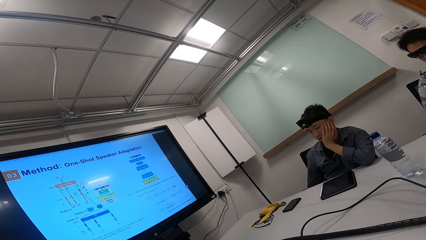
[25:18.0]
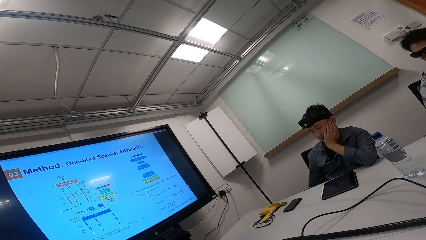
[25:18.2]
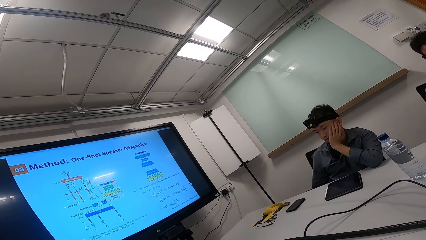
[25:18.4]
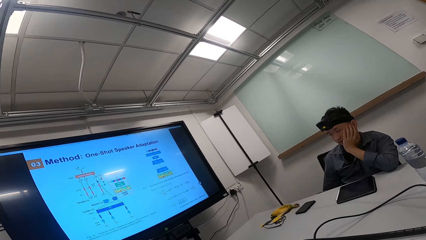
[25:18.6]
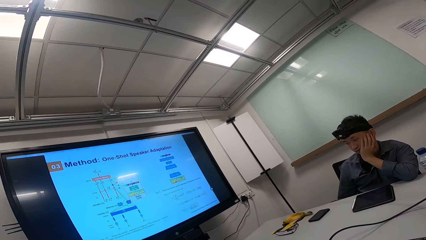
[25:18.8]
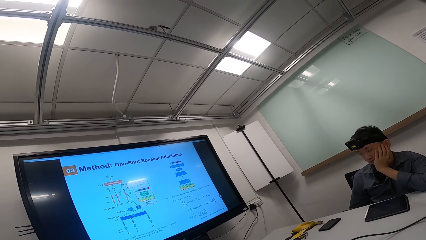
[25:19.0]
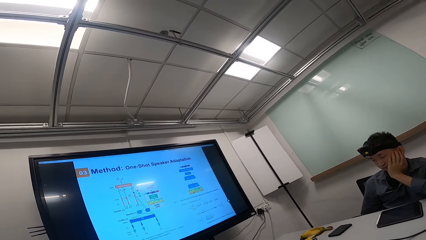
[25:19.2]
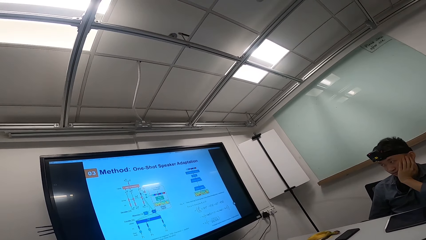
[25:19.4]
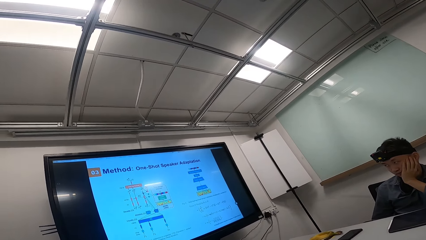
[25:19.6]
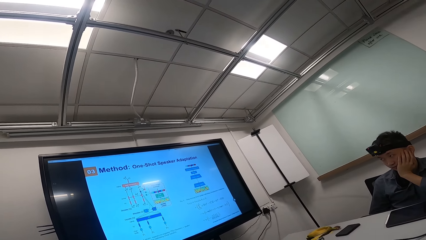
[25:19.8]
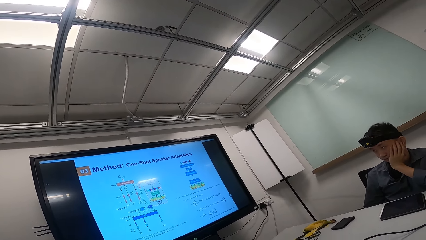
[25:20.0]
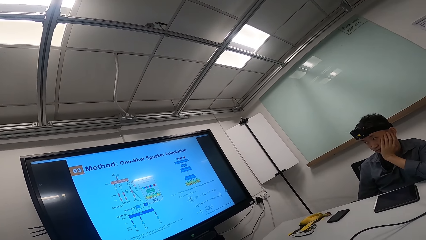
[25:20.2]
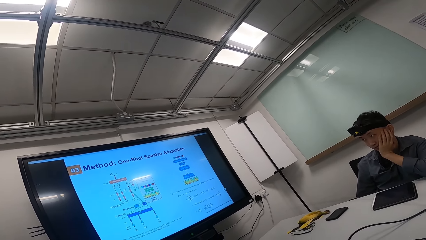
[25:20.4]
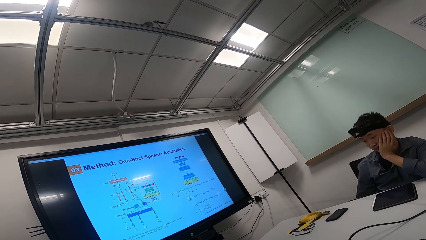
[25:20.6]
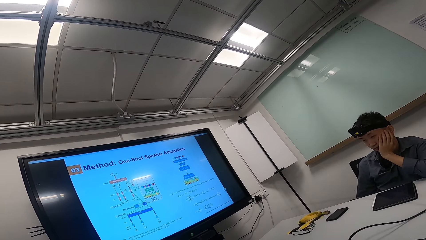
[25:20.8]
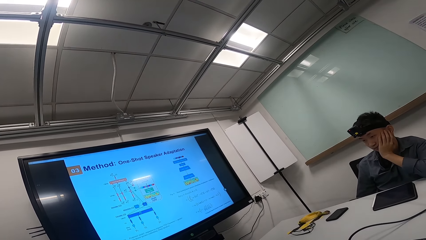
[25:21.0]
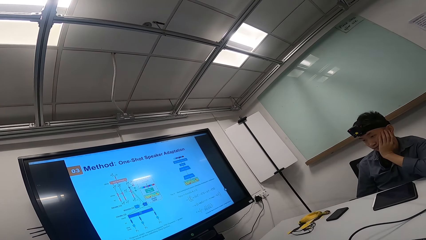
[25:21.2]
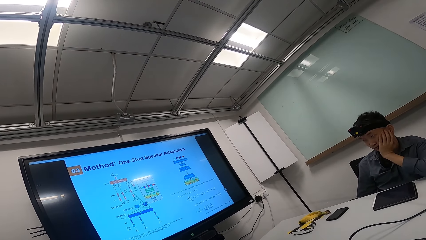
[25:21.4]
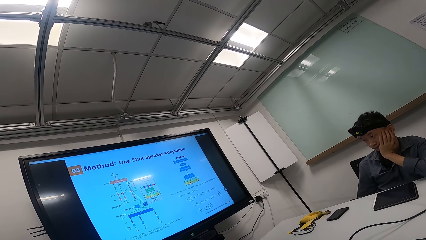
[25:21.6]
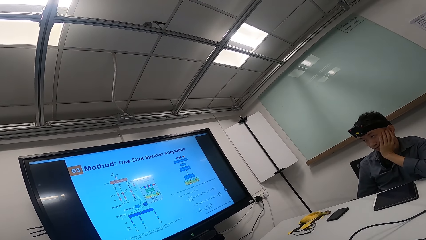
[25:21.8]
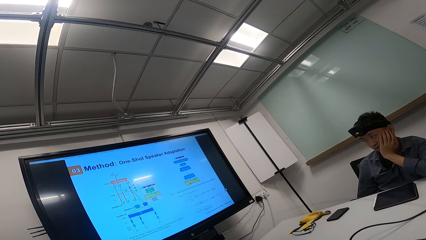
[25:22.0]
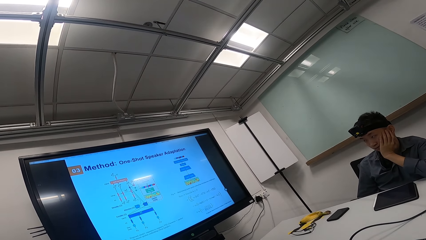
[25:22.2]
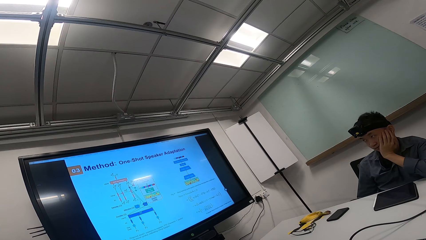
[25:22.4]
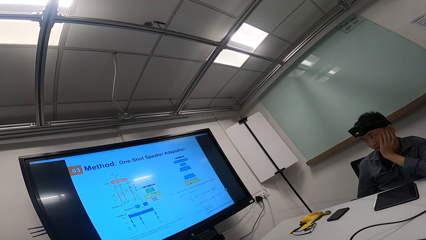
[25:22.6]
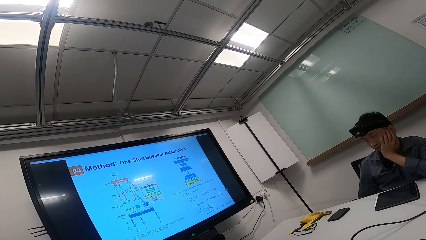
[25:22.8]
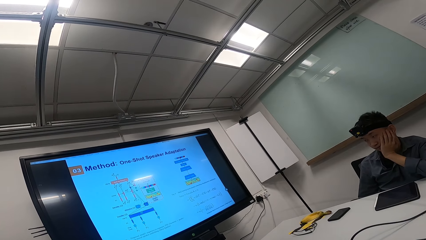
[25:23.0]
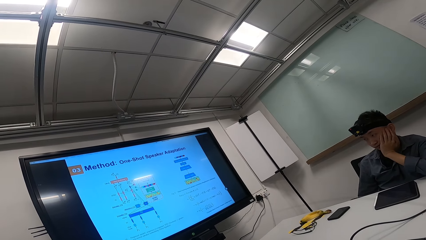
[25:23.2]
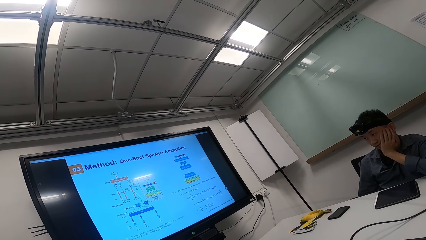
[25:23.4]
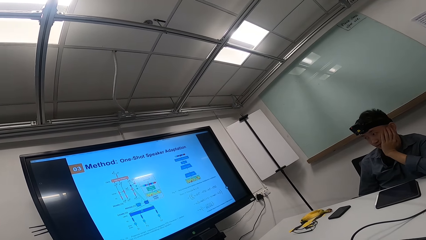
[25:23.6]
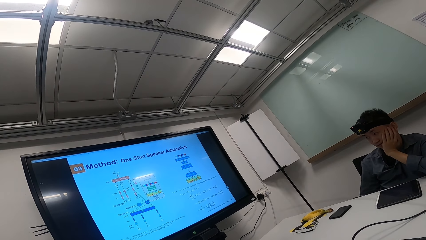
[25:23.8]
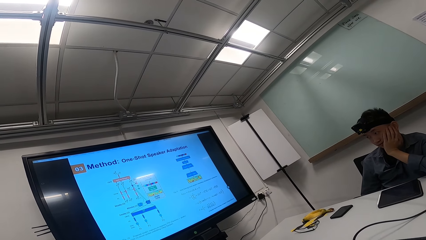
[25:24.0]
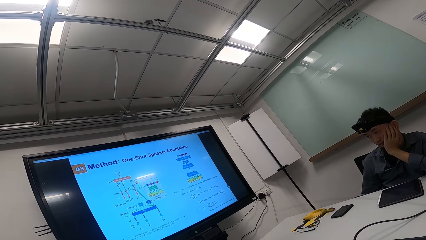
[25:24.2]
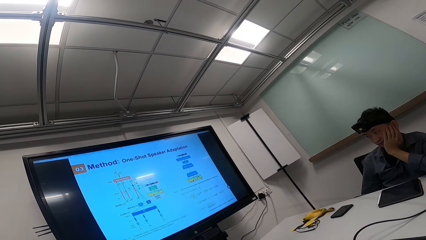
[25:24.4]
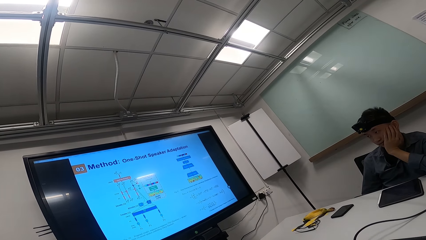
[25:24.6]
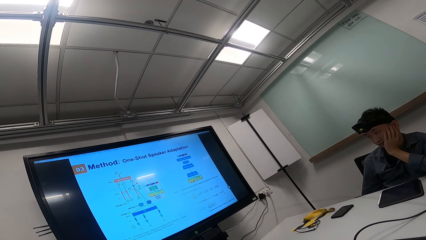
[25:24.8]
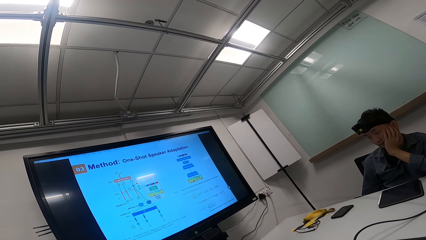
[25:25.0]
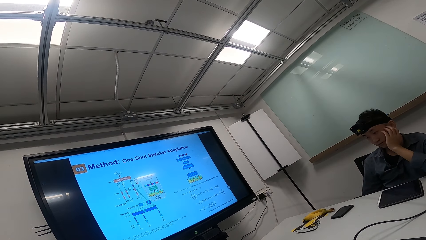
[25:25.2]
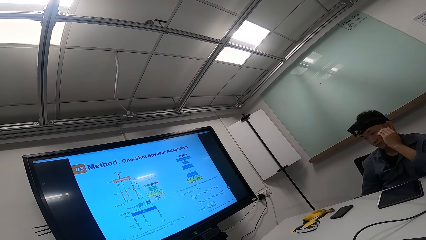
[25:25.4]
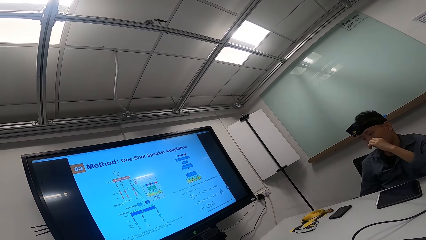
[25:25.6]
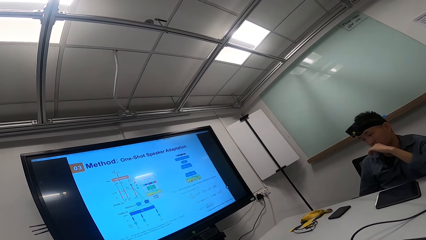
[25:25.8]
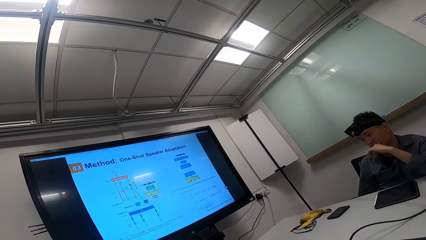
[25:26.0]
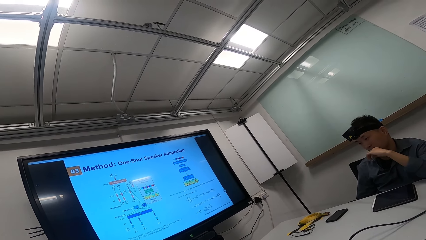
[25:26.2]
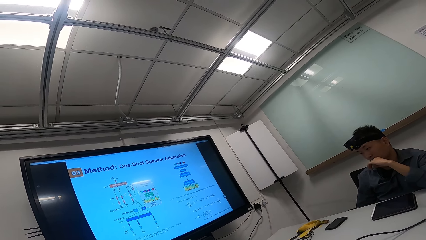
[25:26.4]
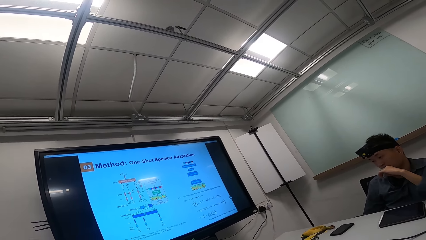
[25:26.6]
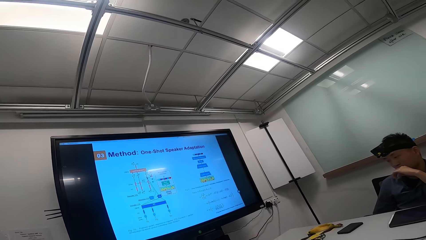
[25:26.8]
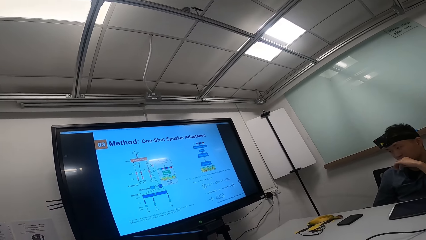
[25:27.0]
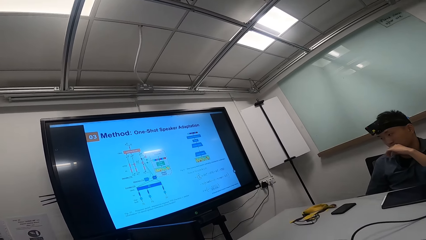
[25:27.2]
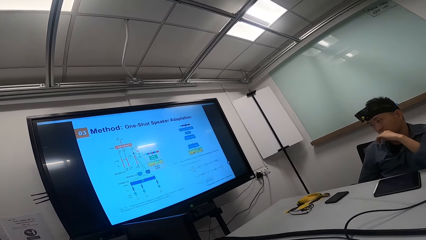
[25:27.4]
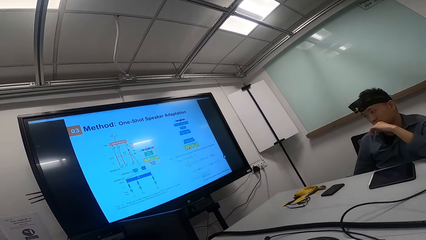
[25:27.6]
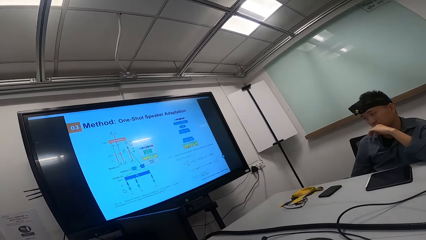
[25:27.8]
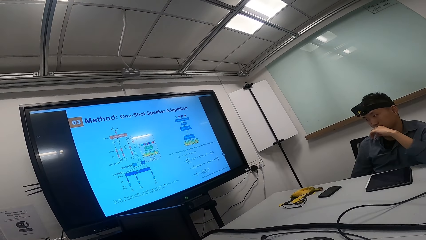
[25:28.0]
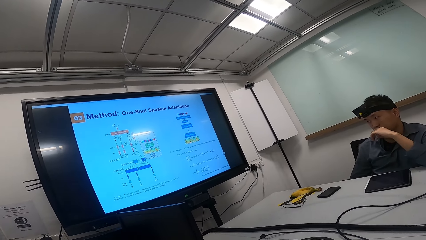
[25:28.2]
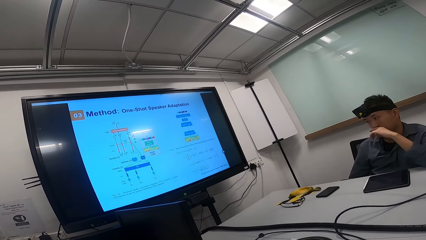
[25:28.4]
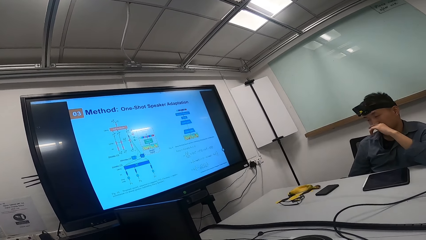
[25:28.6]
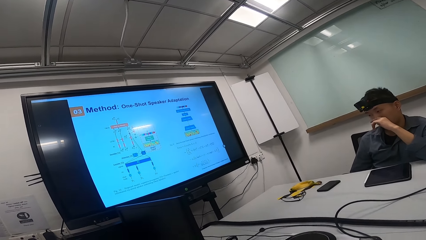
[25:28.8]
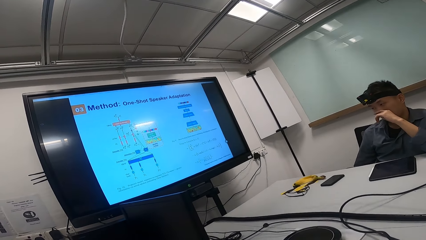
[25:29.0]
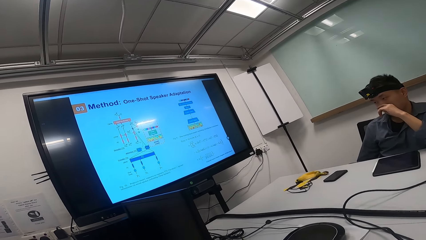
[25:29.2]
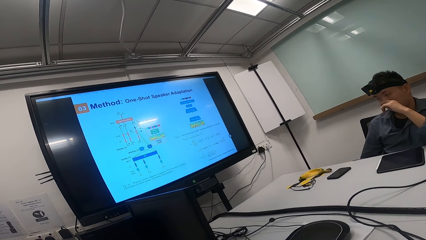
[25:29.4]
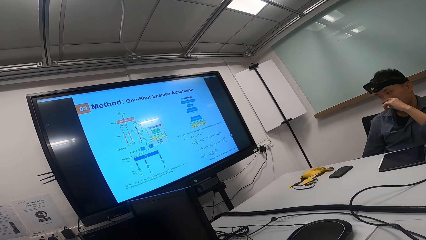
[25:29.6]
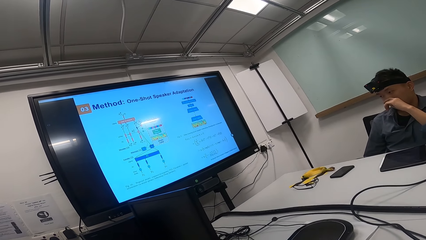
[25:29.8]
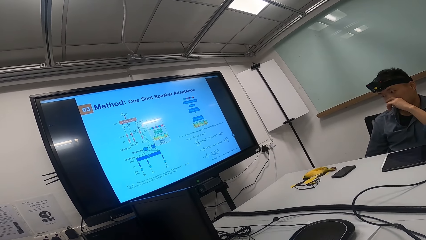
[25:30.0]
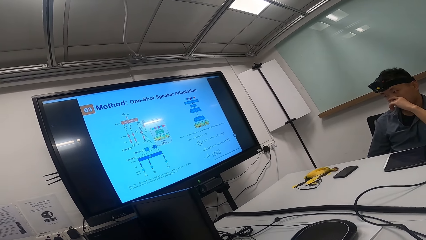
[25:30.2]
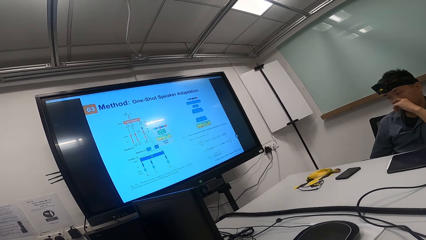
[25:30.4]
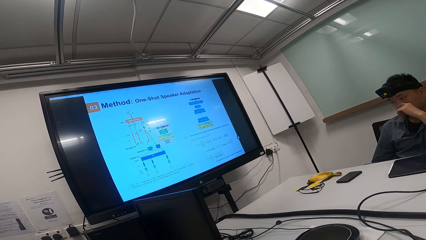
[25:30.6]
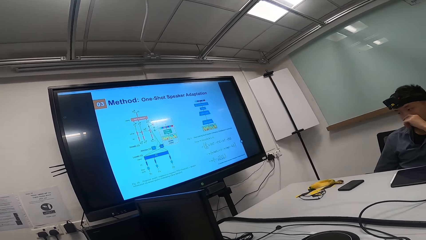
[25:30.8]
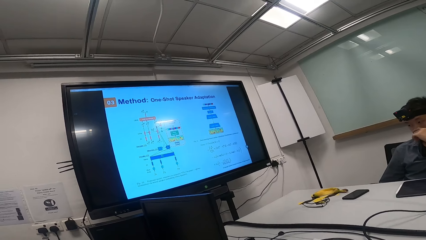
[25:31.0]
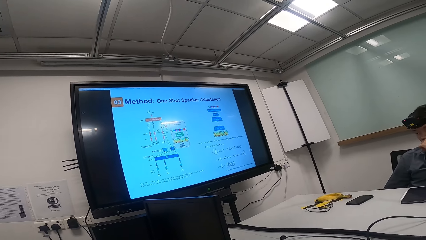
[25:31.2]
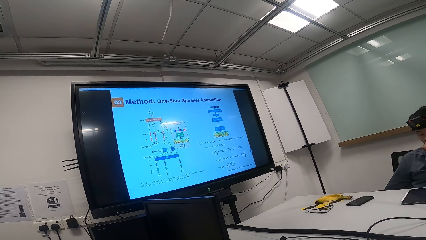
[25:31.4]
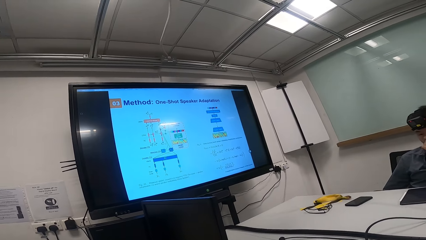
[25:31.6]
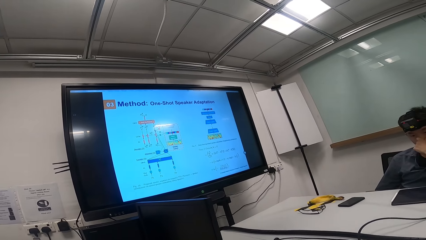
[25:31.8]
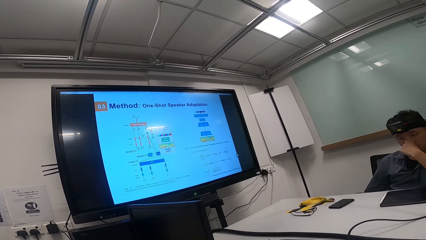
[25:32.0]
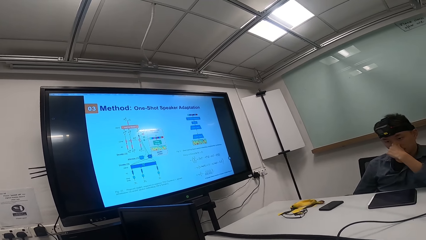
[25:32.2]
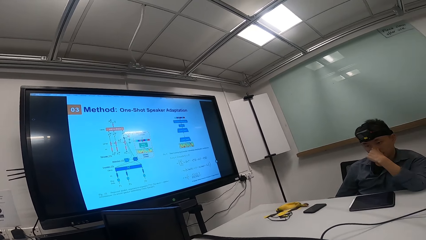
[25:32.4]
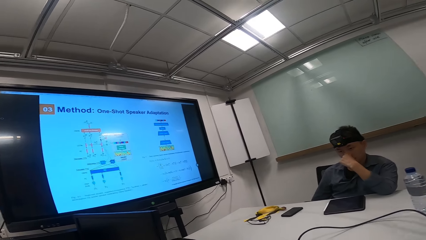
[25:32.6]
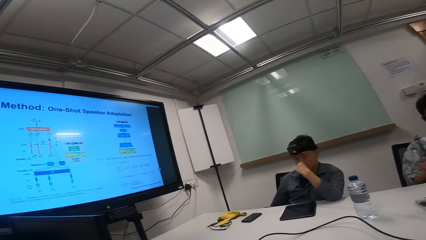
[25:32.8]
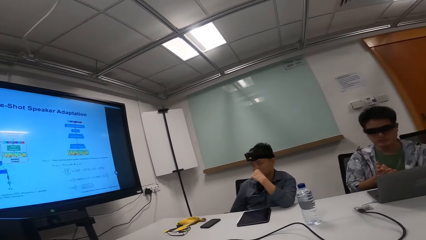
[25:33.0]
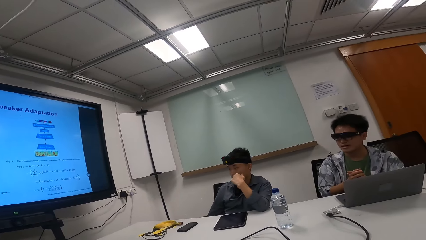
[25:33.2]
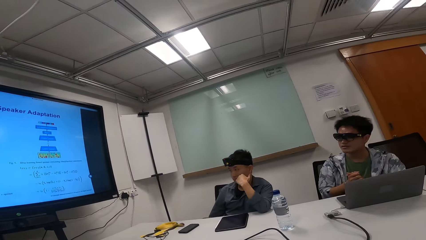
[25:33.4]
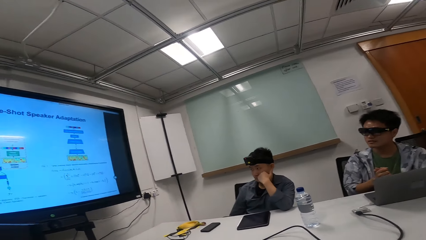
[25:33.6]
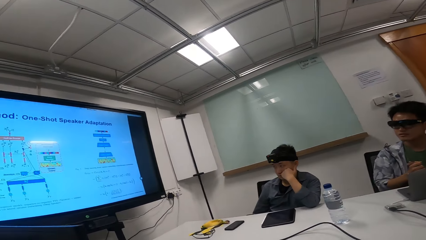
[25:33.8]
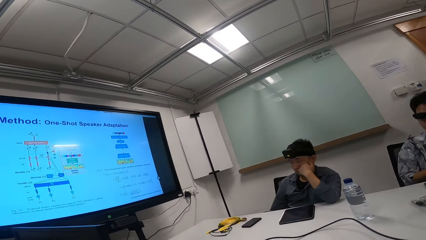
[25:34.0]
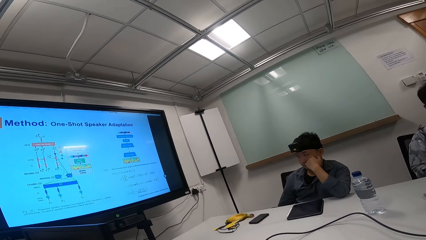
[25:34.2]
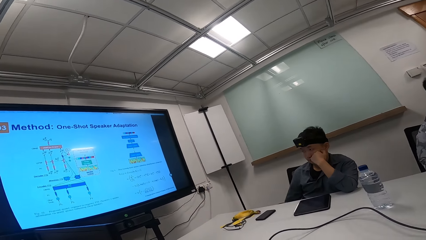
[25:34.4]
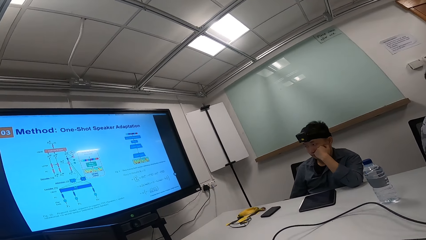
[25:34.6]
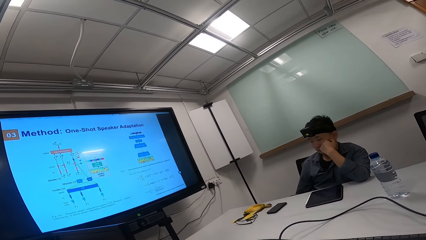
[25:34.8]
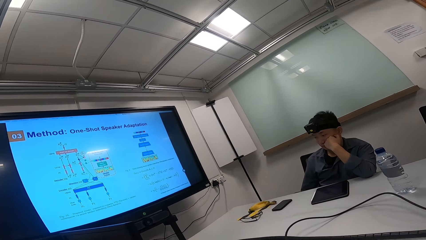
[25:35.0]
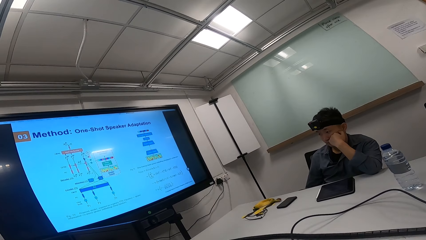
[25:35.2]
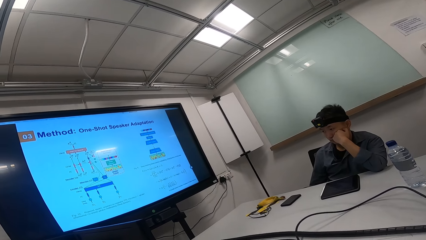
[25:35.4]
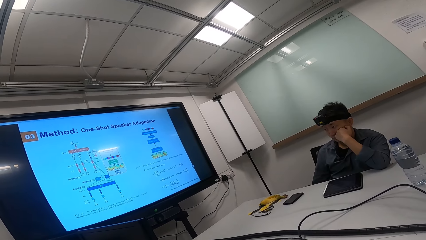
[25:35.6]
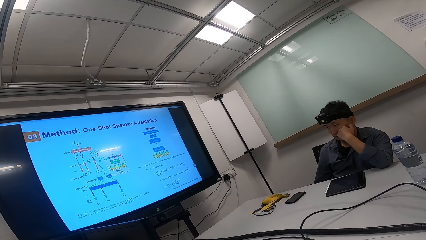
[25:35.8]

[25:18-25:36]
The camera wearer looks at the television. A person removes the left hand from the chin. The camera wearer looks at the television. They turn around.
